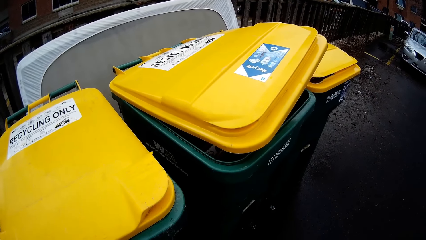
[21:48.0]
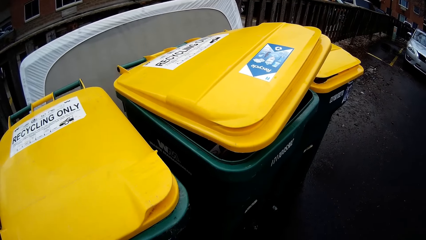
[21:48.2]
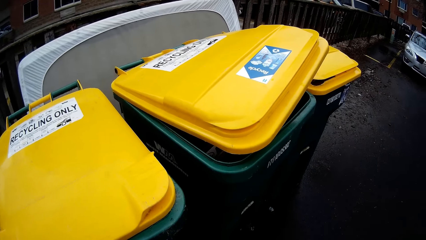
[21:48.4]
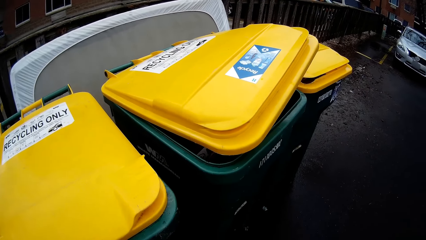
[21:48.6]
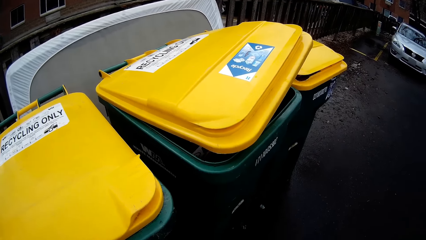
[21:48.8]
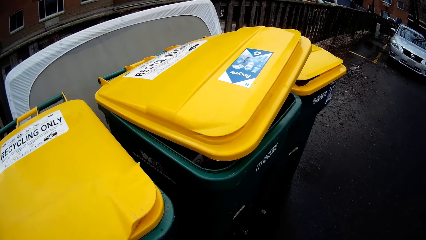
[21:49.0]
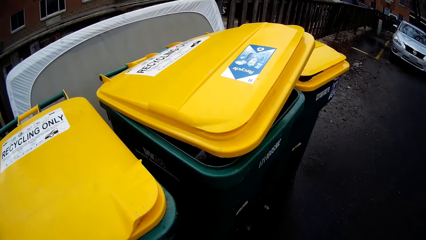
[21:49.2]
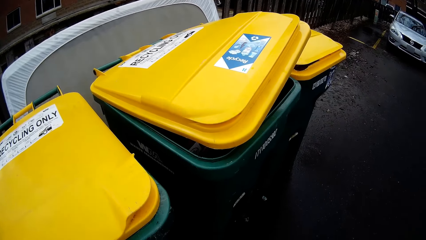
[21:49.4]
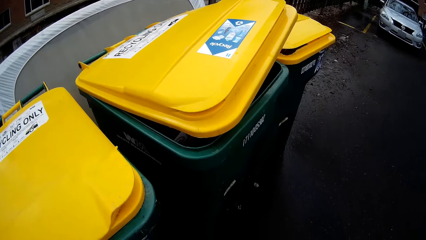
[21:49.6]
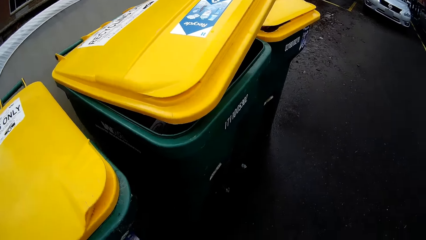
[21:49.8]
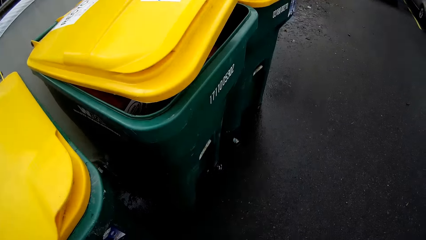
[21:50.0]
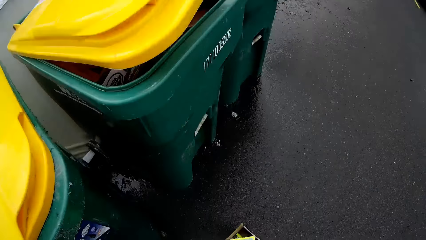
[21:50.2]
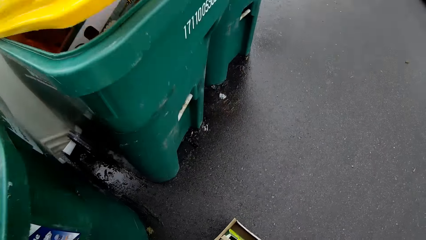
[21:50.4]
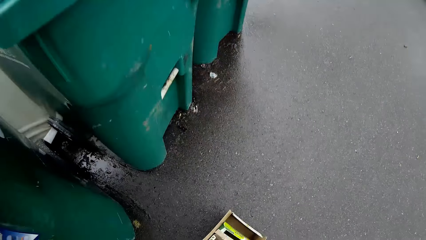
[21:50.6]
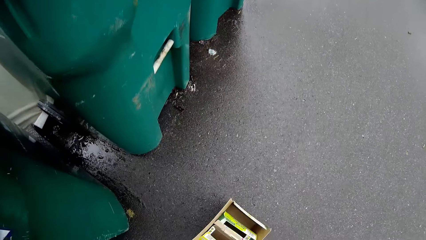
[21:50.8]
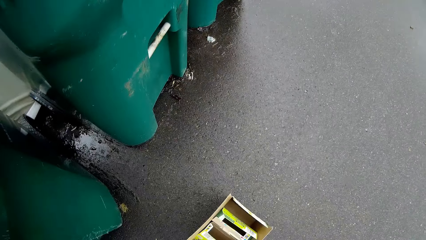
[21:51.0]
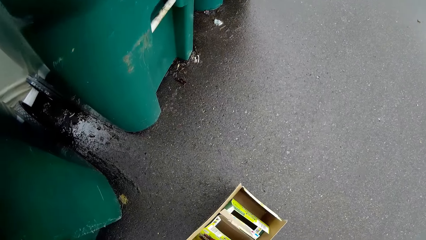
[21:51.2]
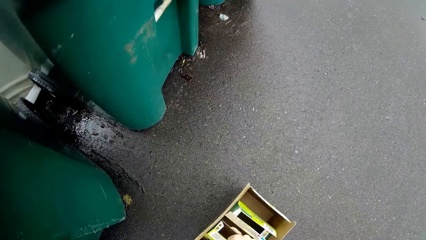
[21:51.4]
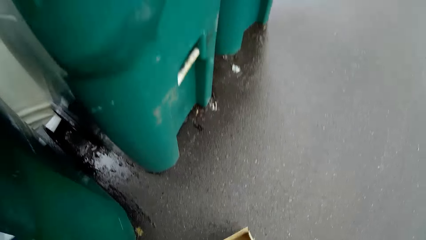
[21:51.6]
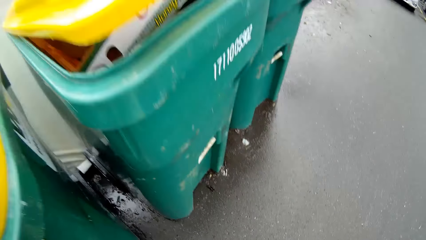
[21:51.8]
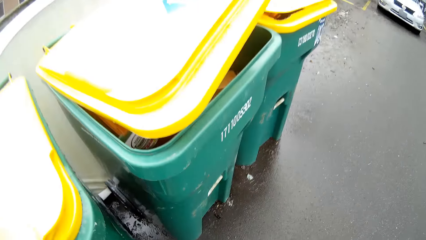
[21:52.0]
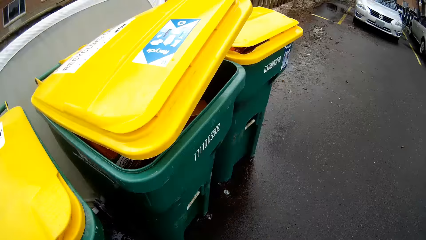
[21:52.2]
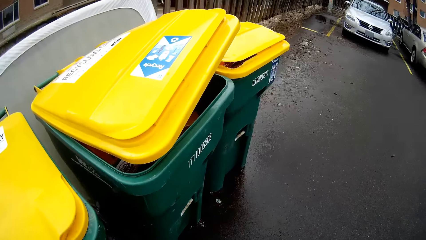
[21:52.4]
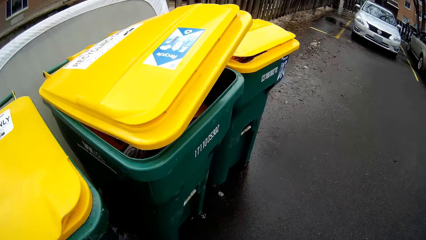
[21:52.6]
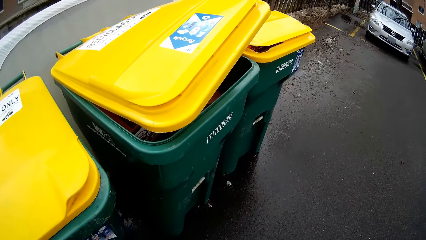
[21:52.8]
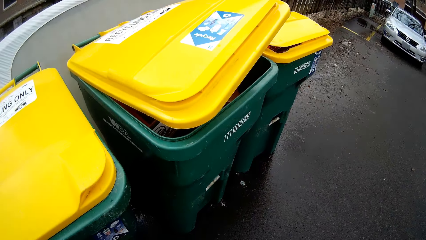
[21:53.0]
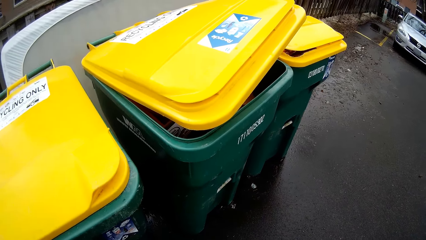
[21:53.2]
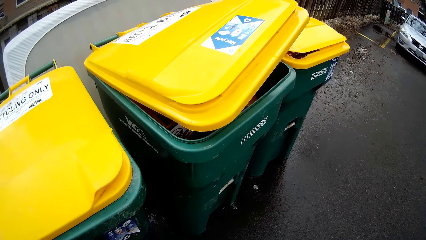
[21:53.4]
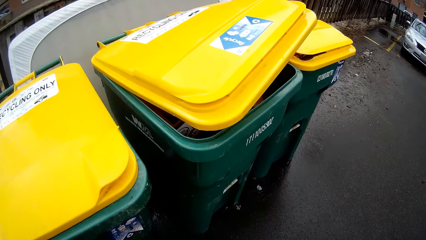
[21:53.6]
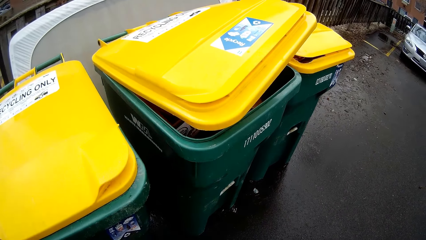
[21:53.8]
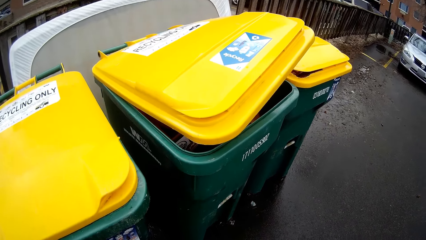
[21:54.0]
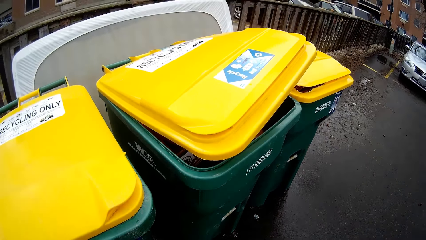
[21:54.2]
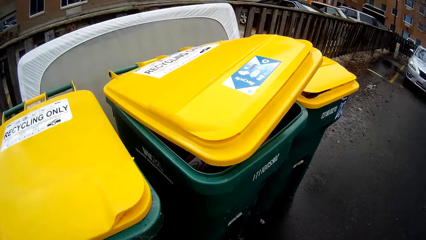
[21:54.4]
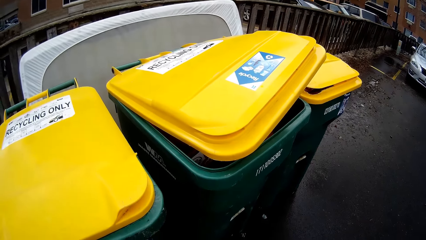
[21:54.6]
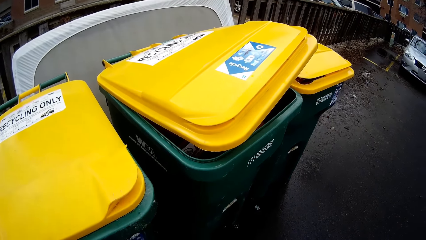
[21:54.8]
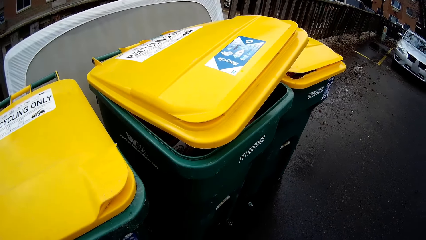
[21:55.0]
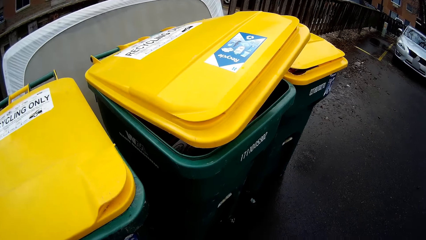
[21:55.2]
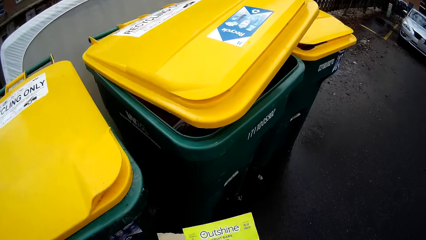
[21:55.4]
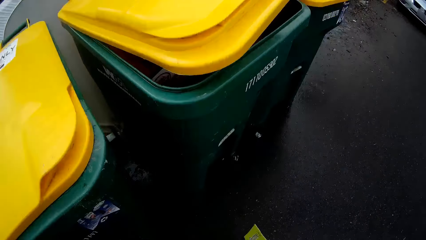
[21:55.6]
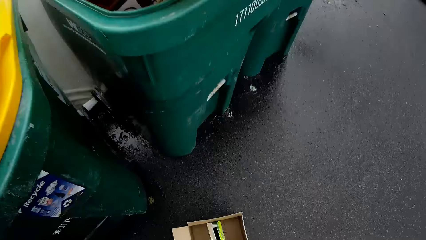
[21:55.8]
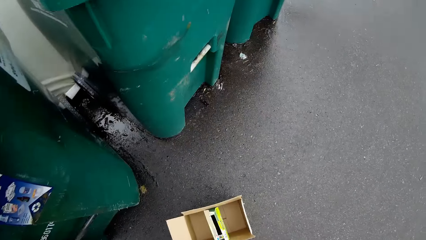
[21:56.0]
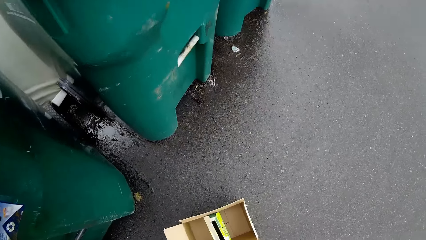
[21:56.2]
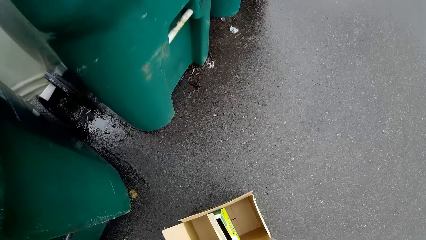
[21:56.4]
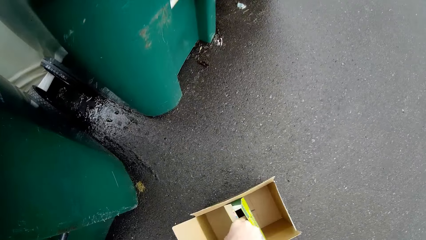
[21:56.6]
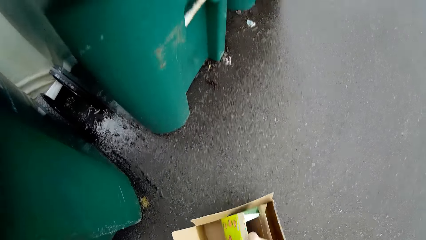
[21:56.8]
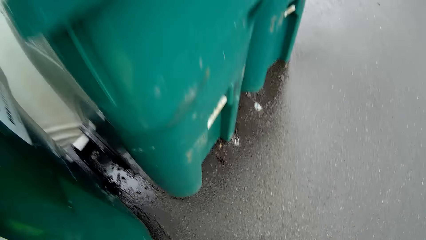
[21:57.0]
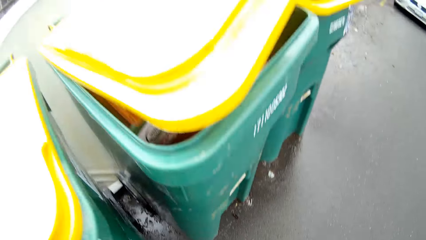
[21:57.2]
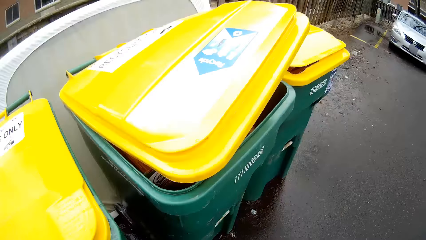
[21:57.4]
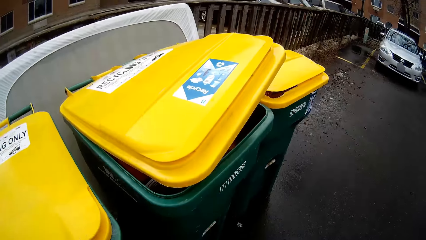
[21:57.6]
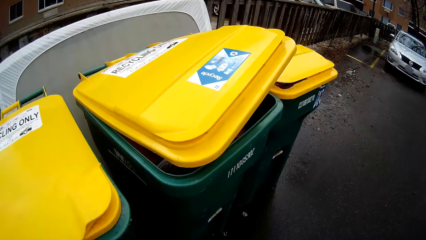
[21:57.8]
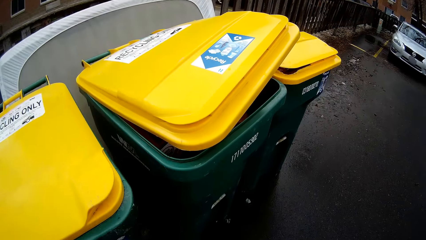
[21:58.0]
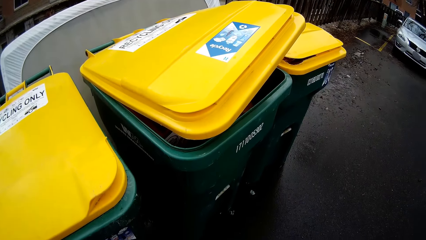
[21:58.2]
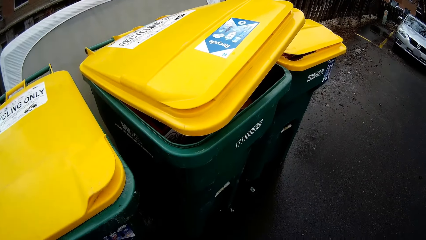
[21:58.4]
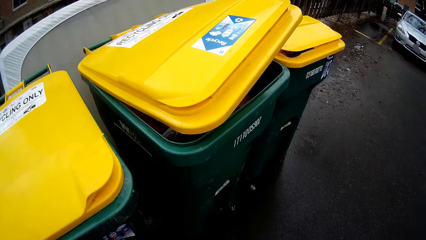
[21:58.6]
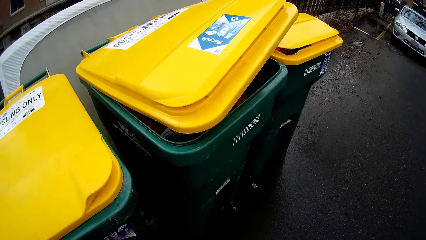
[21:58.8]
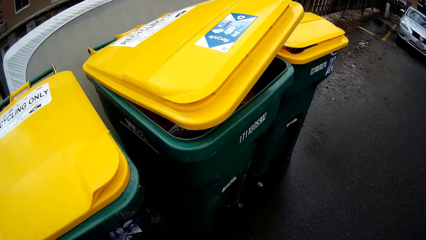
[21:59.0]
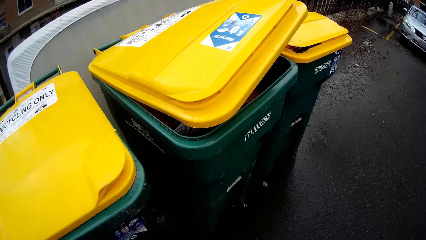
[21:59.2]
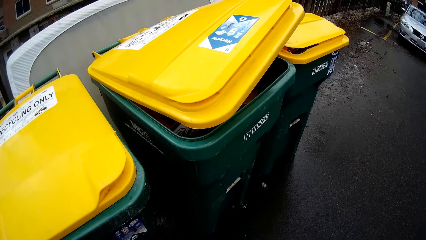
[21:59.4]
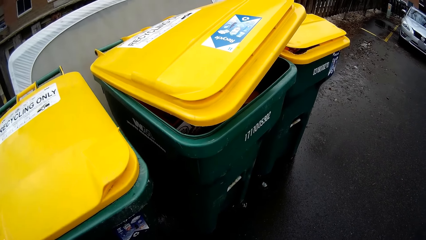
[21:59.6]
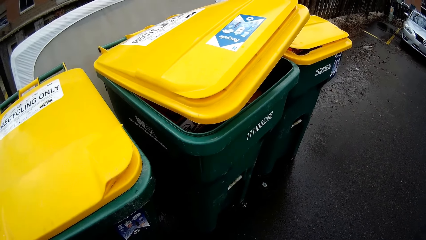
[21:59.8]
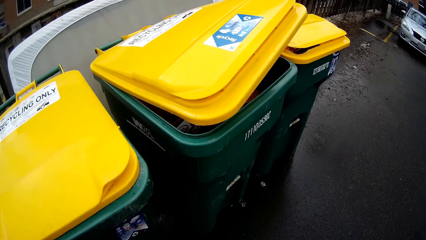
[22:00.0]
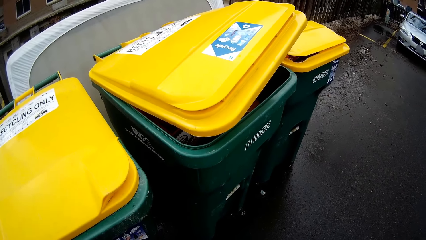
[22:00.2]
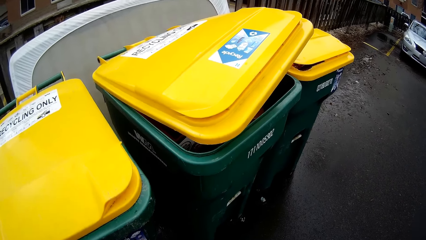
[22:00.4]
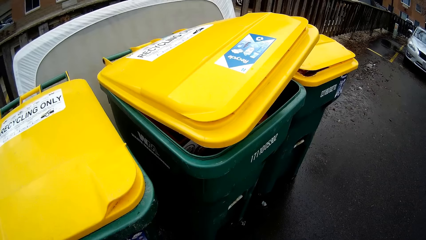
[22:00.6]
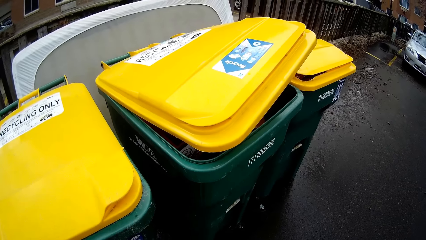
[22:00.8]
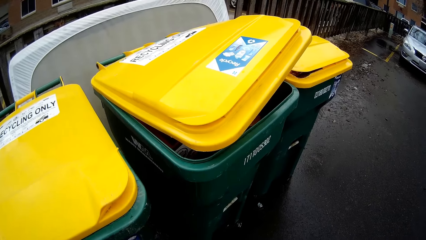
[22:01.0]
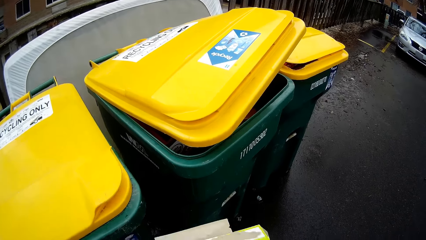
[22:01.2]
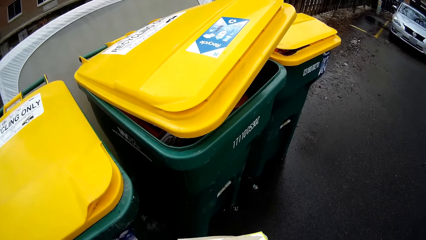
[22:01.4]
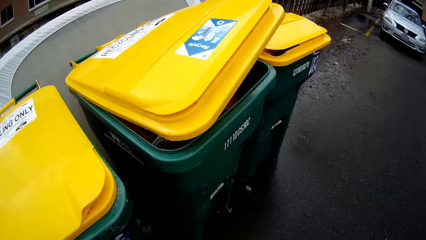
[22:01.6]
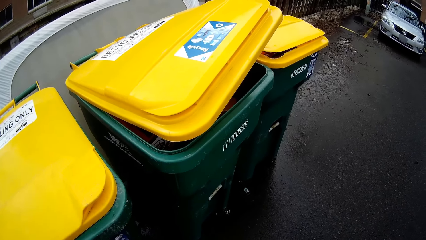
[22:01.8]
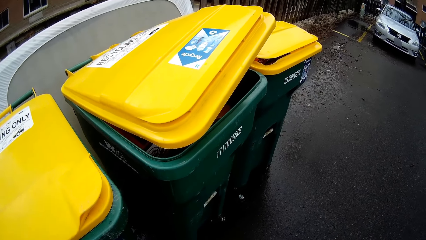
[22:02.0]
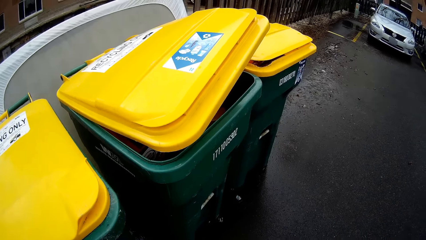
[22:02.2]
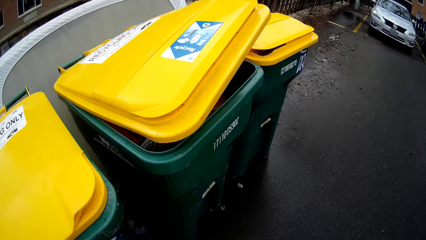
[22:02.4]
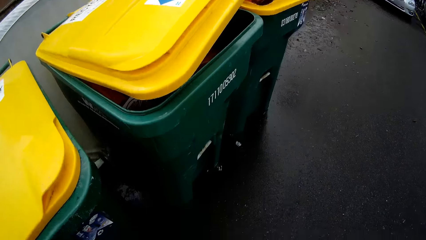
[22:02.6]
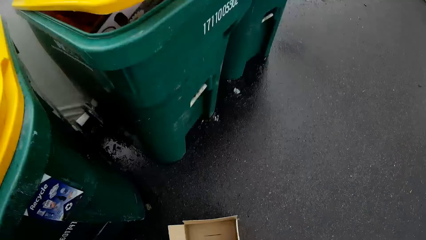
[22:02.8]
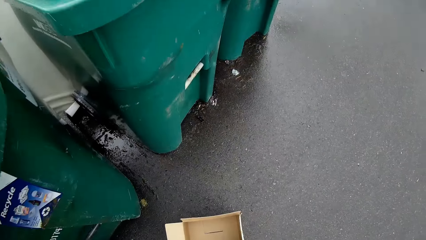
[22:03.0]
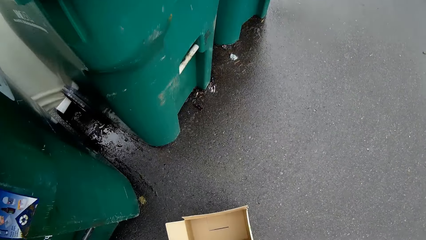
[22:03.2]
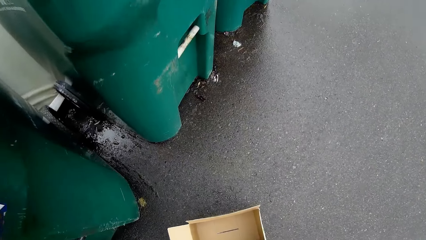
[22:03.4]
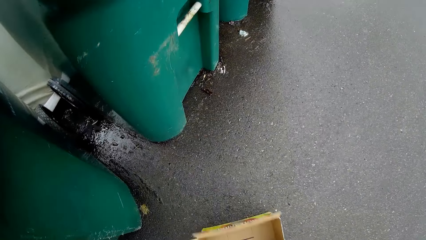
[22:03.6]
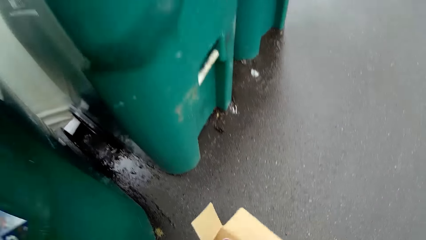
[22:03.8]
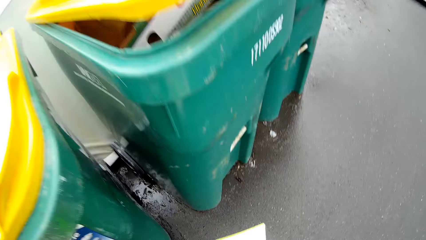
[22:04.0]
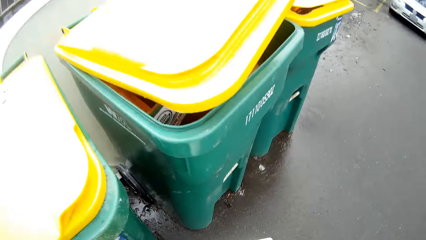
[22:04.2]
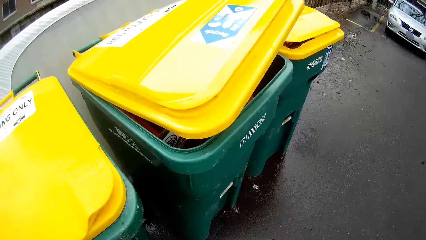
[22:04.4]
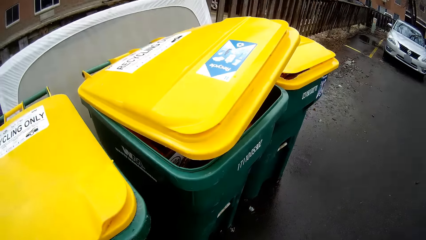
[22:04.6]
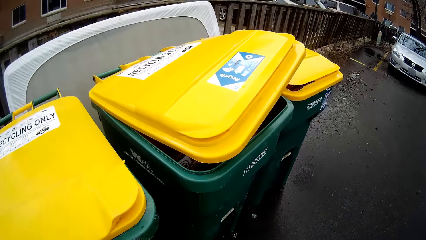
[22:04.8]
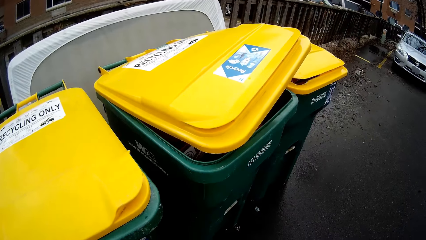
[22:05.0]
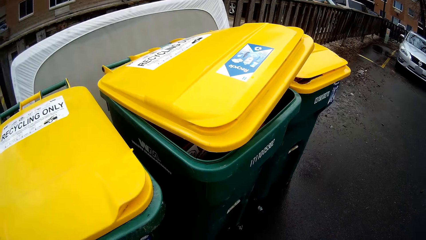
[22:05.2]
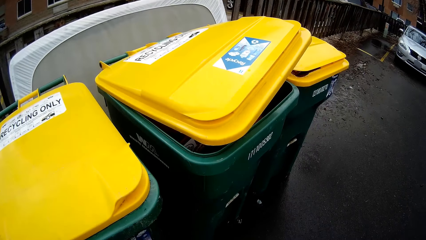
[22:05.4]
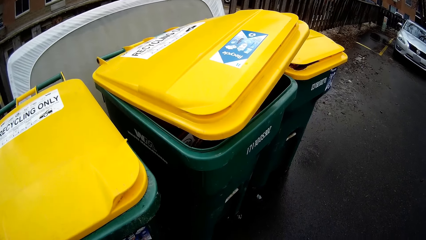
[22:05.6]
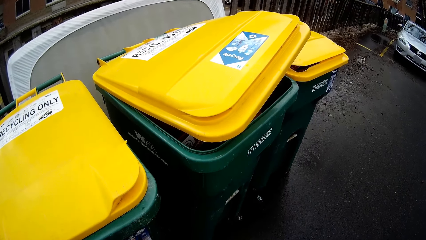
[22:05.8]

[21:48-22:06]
The camera wearer picks up the second carton from the floor and drops the carton on the floor. They pick up the second carton from the floor and drop the carton on the floor. They pick up the second carton from the floor.
